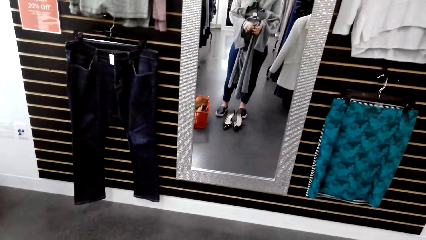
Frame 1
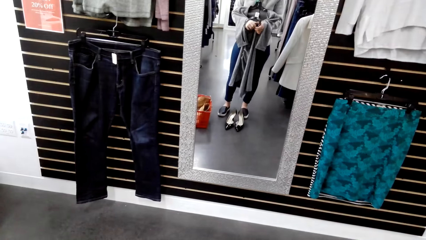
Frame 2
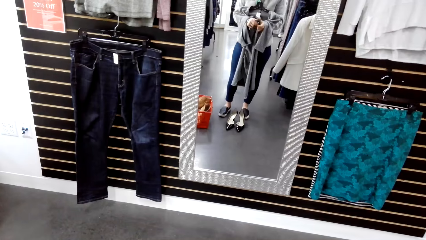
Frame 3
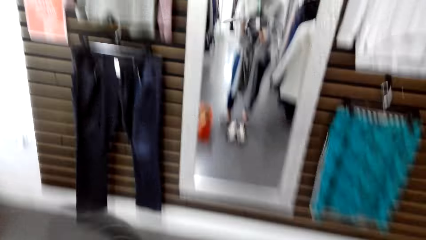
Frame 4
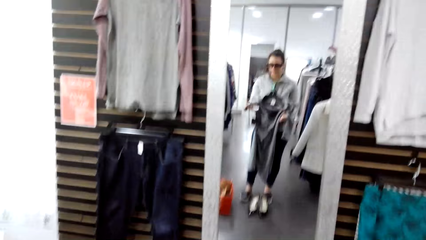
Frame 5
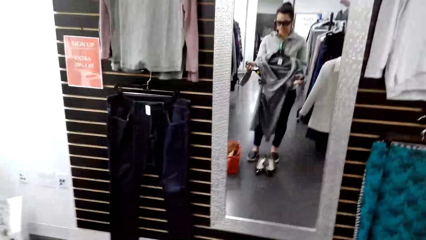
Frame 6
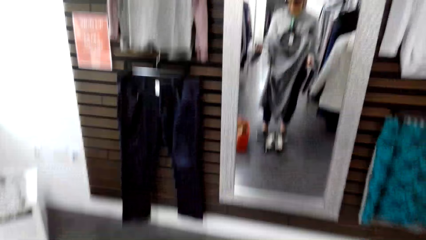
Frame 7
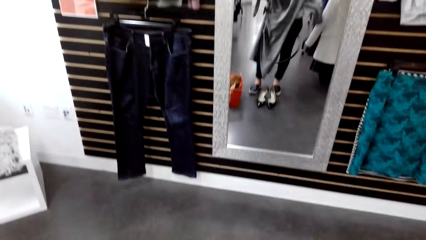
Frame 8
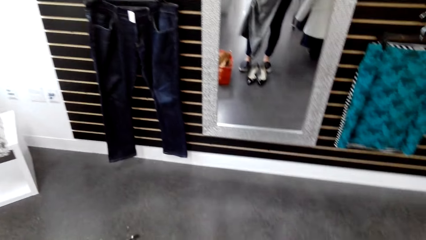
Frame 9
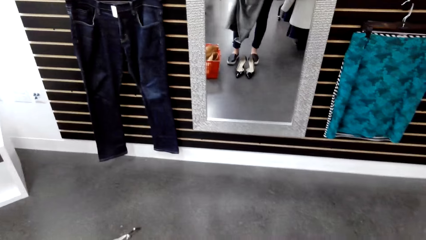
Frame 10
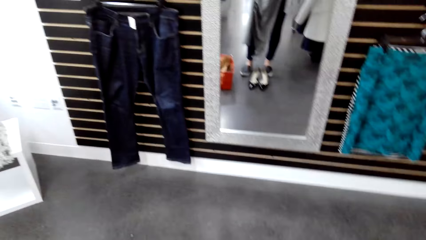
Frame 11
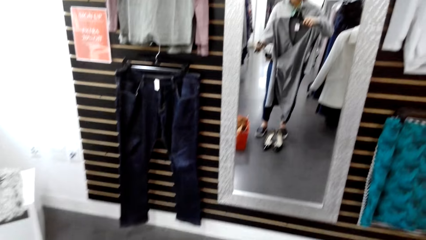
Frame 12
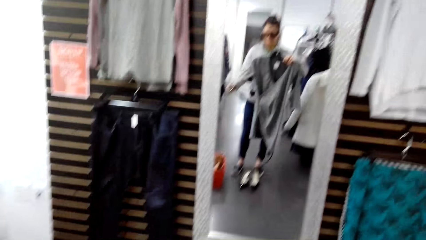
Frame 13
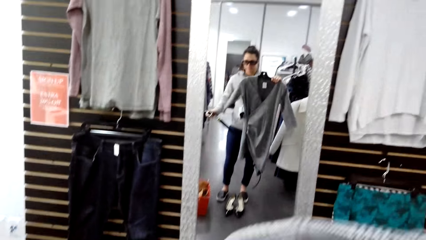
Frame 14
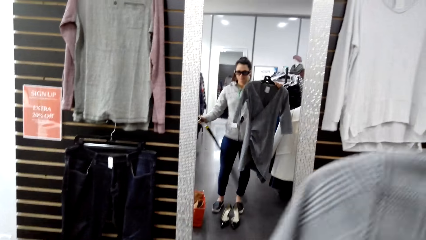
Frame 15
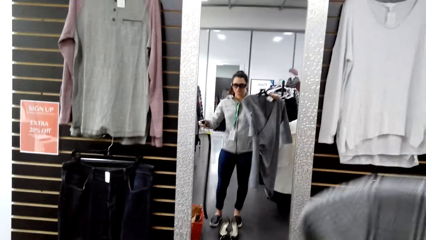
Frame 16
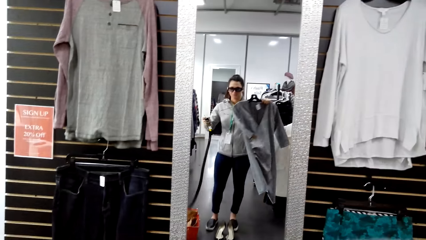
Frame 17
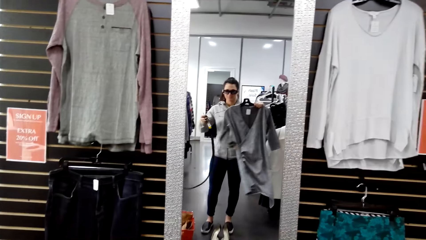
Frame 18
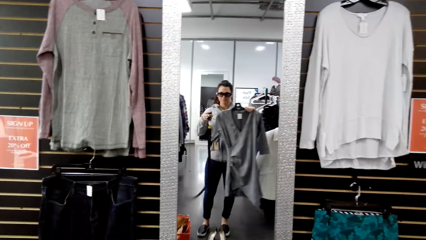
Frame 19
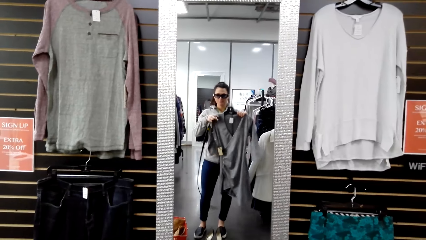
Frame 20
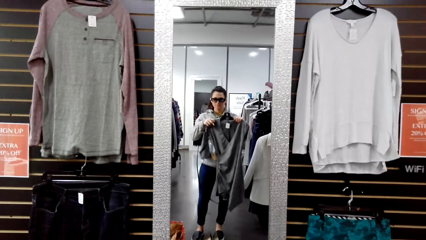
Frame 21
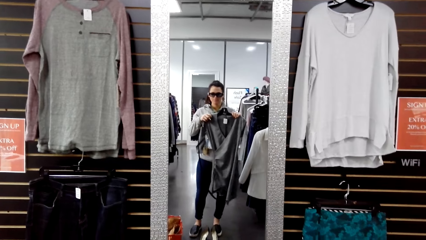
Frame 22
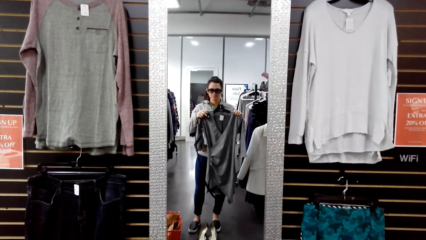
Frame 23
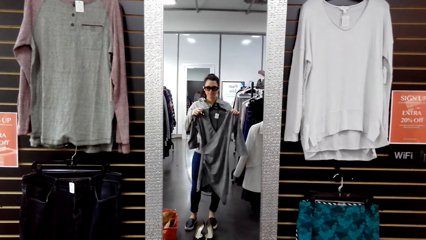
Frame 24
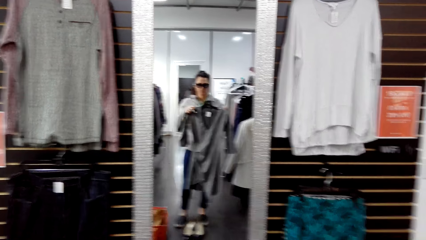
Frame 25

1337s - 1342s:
The camera wearer looks at the mirror. They remove the belt from the cloth.

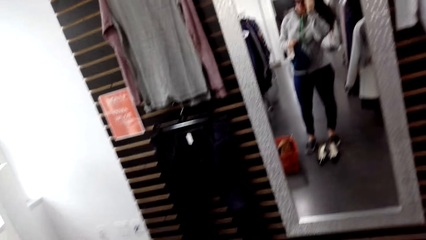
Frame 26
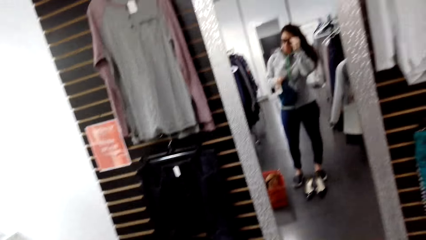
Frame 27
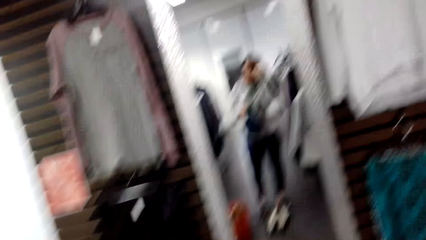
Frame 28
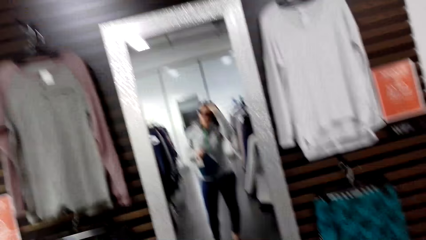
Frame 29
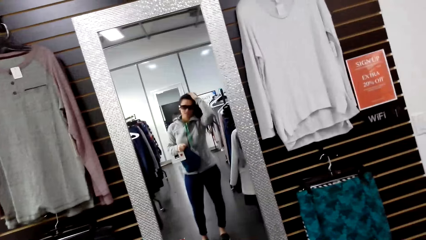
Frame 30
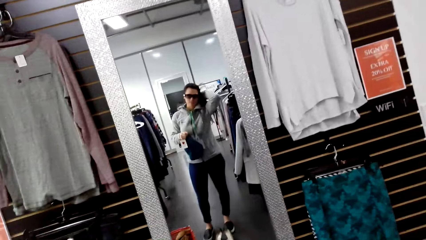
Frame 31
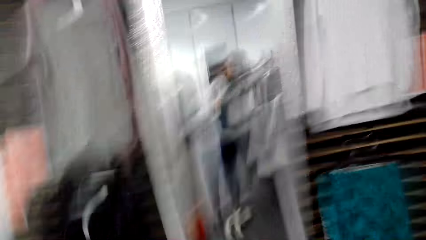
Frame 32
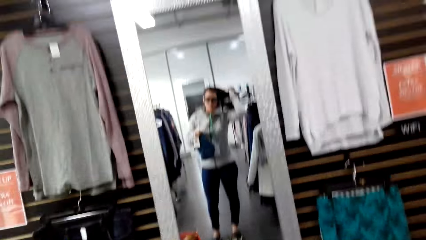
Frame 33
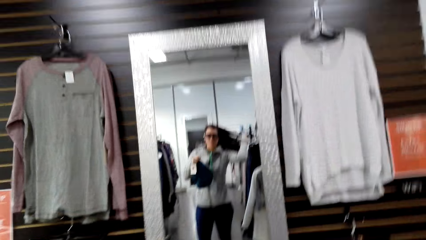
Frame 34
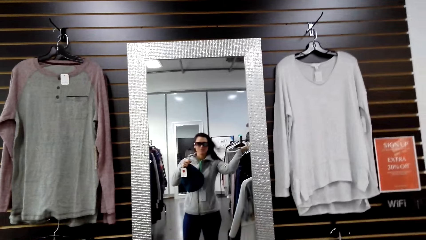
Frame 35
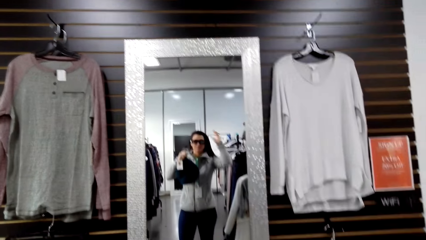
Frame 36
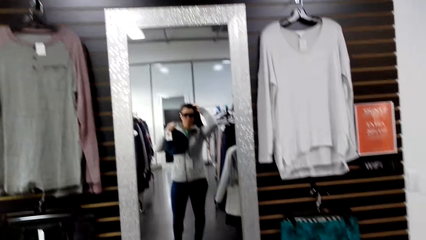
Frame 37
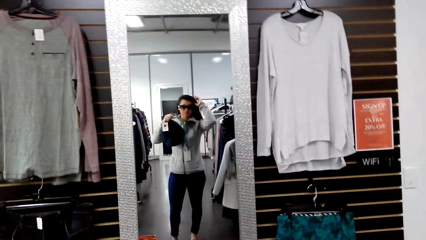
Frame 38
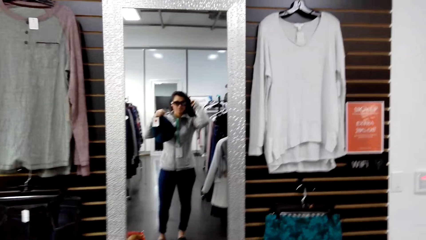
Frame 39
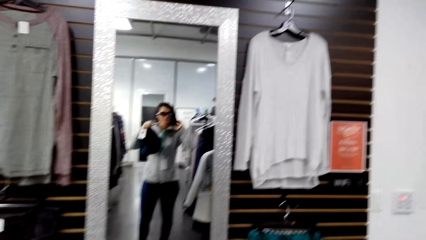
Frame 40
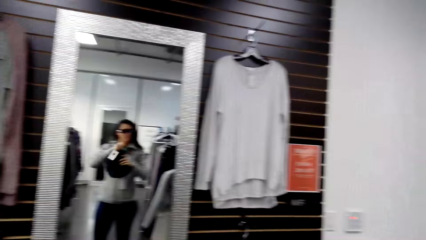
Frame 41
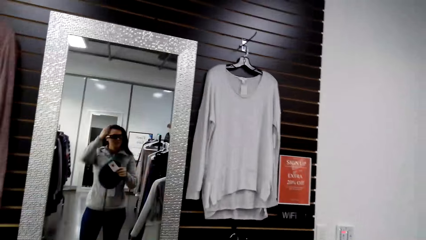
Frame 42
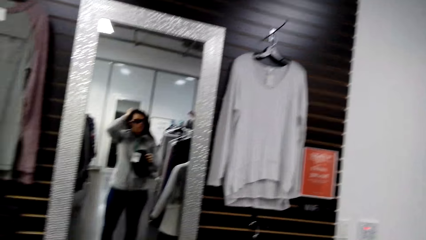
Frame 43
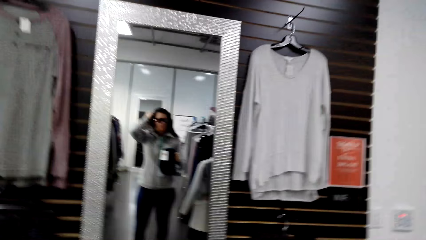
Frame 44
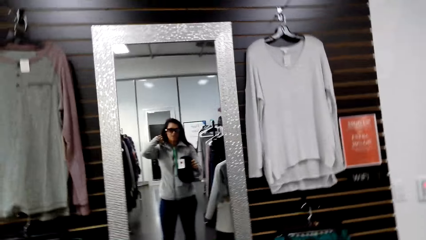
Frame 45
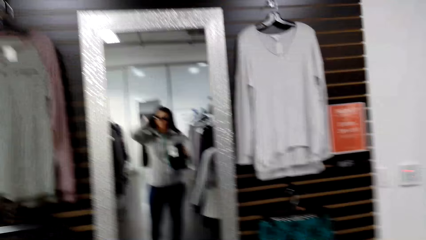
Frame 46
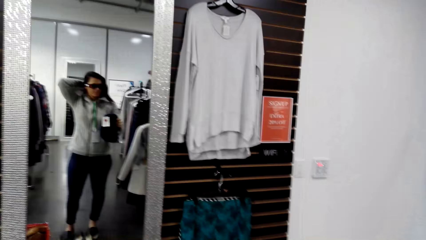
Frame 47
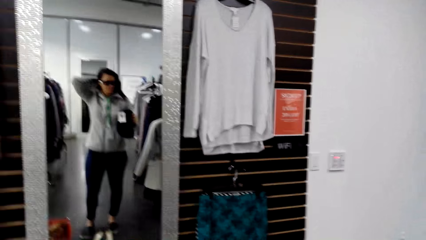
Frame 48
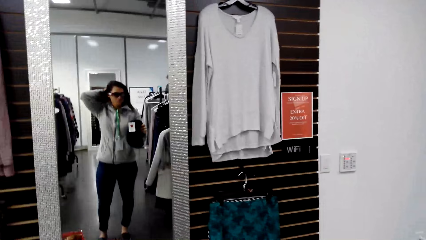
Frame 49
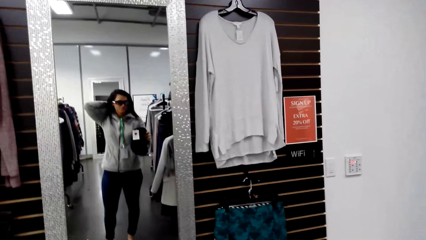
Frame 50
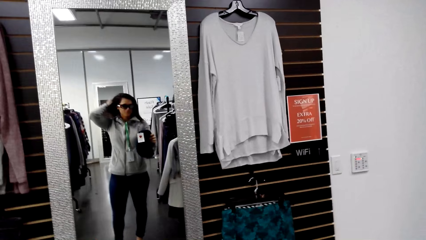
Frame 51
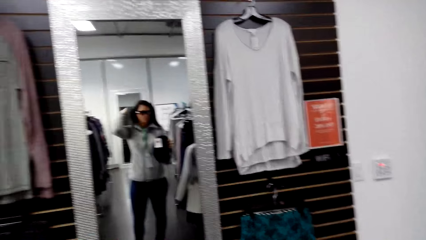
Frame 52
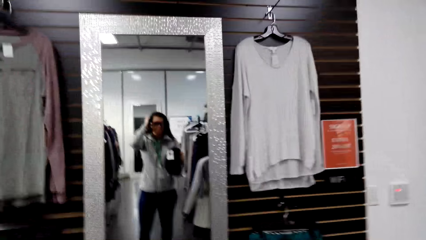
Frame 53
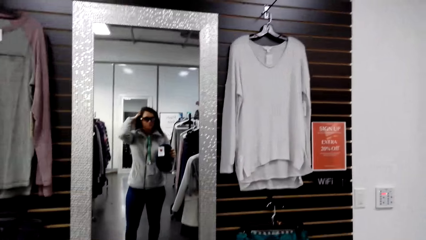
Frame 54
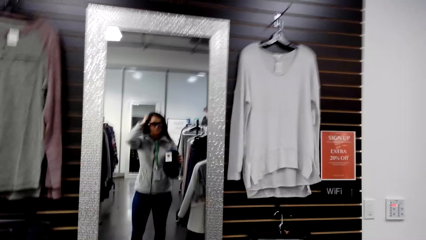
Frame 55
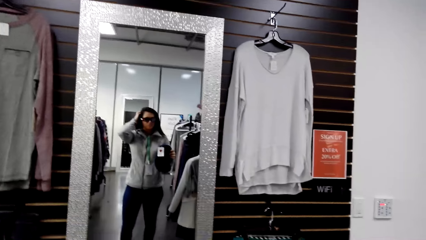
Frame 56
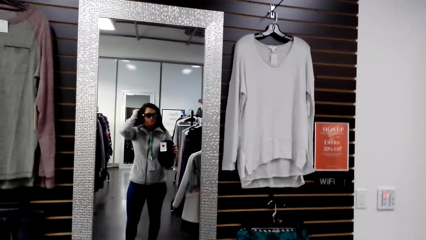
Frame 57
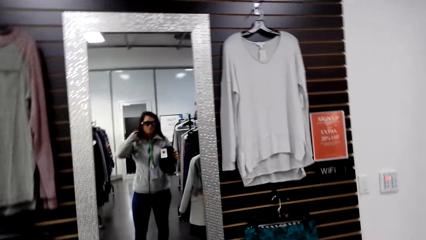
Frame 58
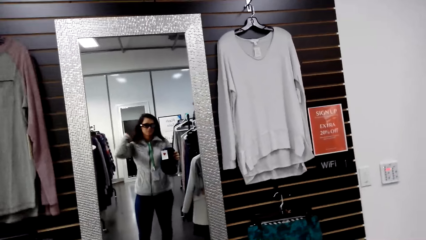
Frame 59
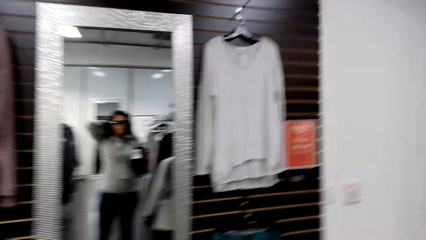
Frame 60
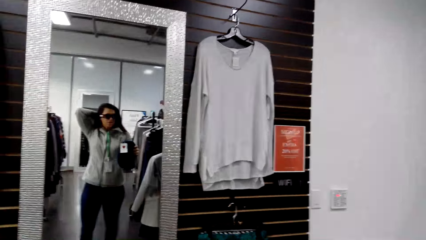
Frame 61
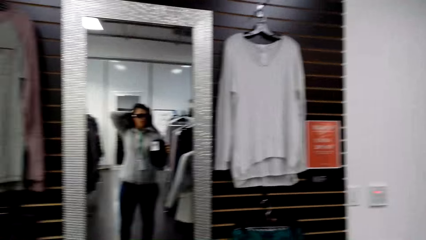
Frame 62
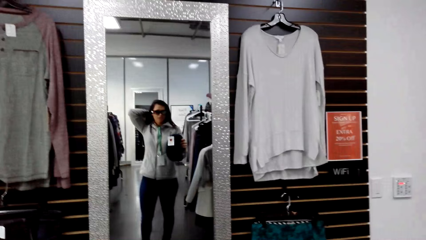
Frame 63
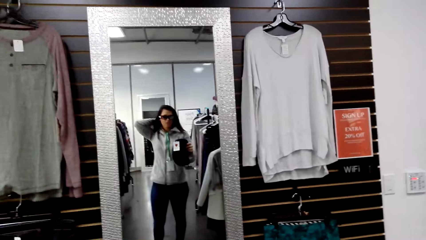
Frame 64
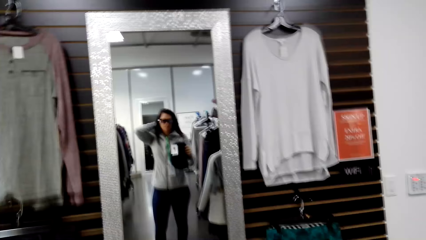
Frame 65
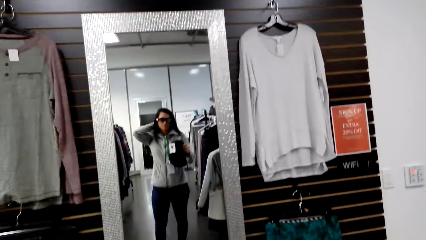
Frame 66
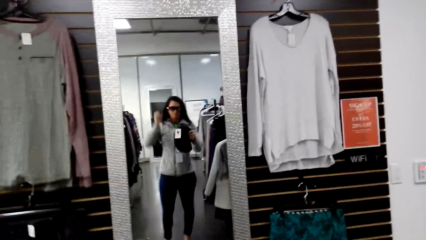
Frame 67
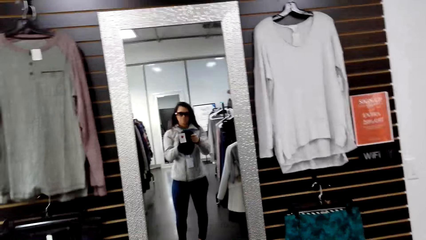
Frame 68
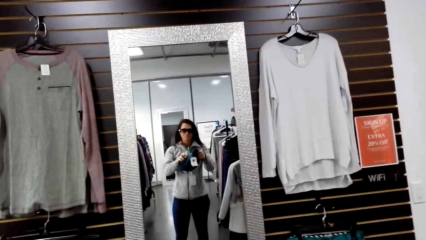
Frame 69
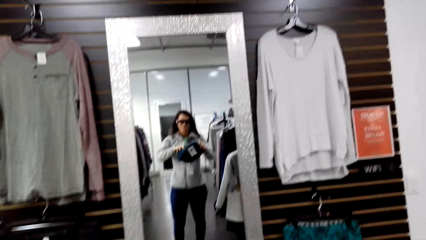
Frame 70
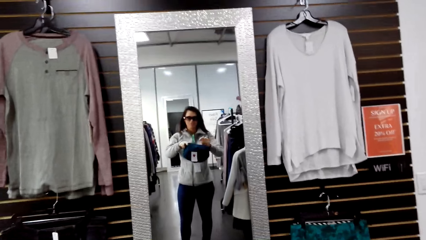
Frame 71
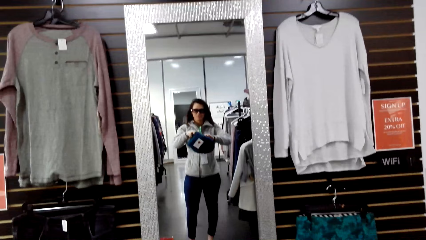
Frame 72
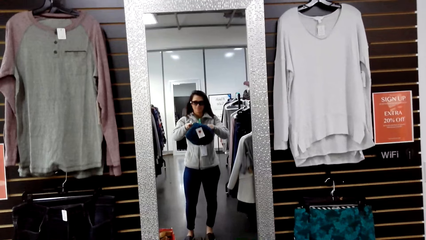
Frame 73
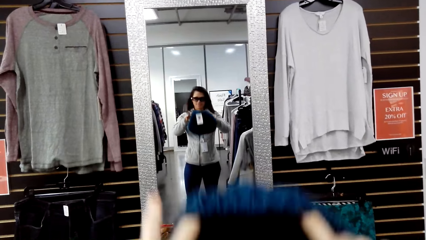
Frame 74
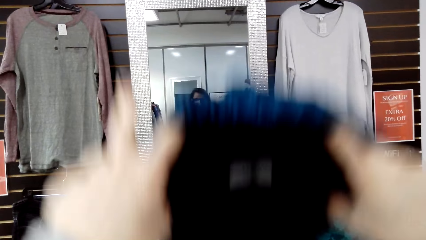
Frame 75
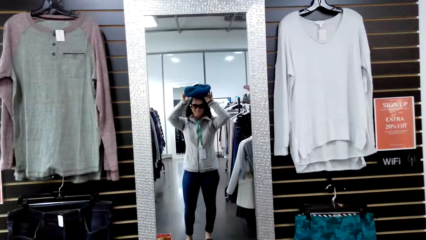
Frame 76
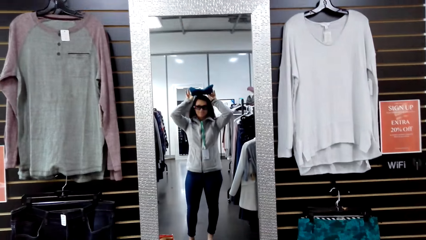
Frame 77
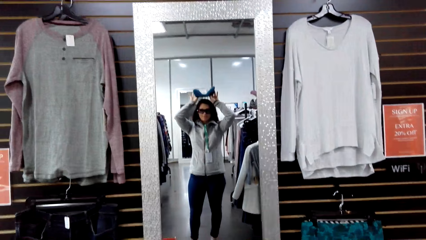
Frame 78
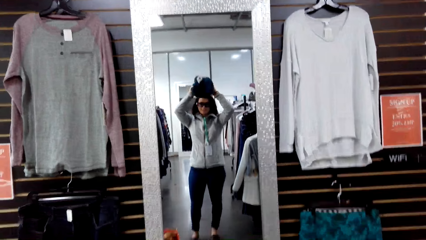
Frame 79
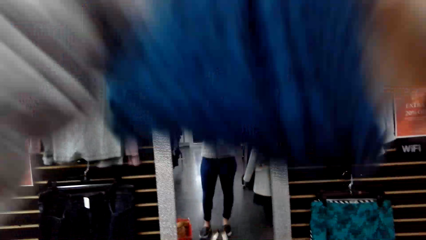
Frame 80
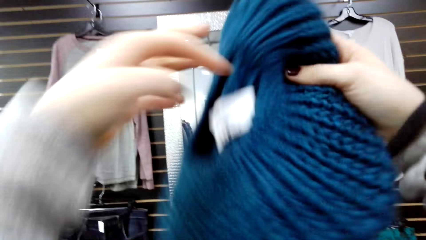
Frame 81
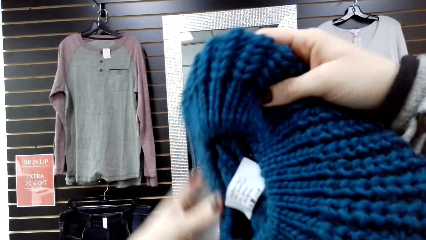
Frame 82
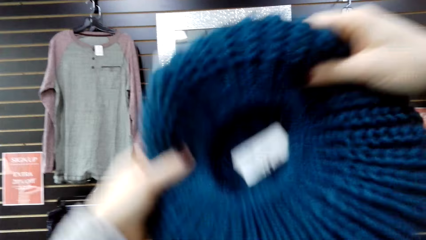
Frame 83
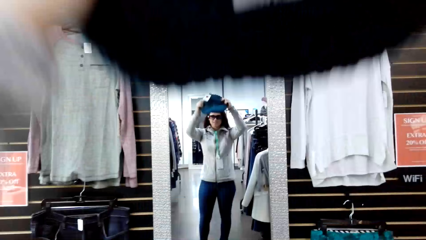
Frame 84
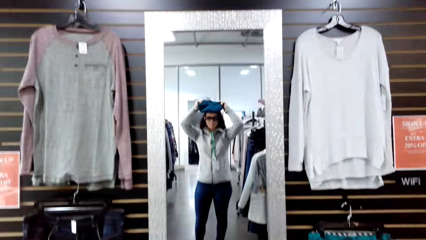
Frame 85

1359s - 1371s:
The camera wearer touches the head. A person holds the cape.
